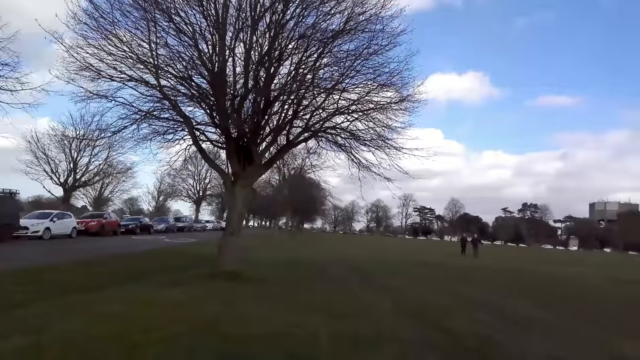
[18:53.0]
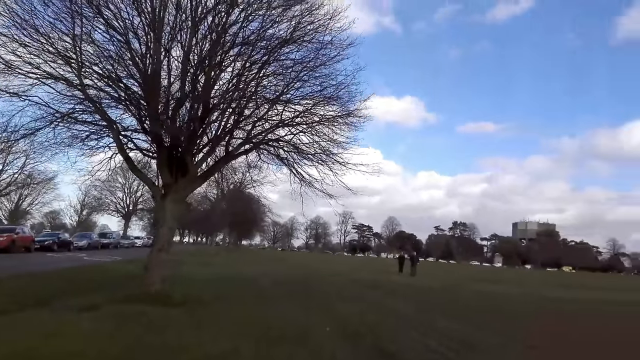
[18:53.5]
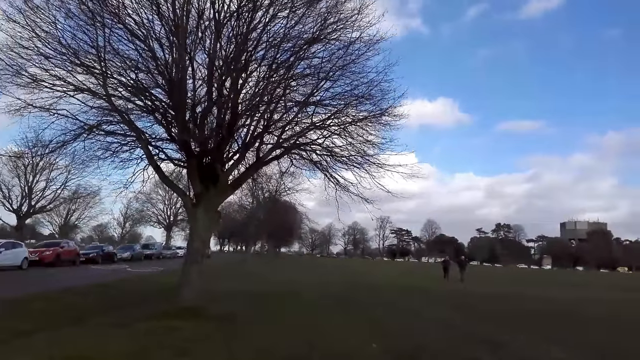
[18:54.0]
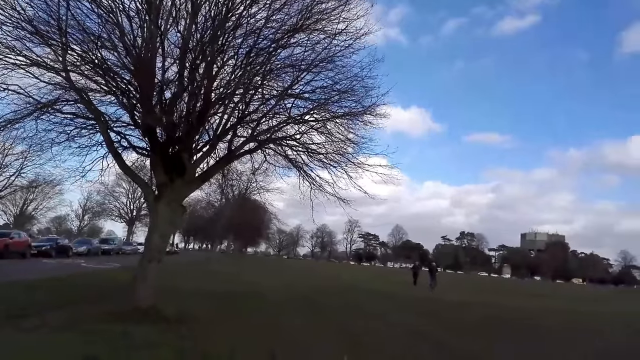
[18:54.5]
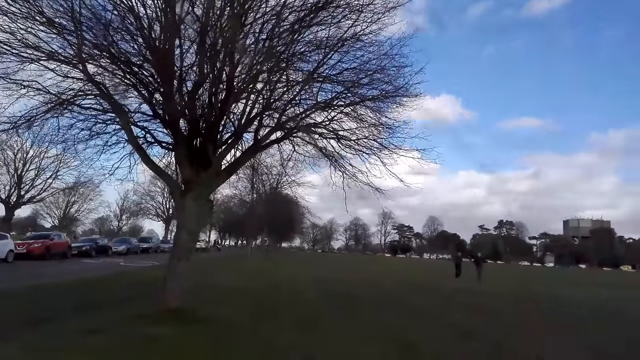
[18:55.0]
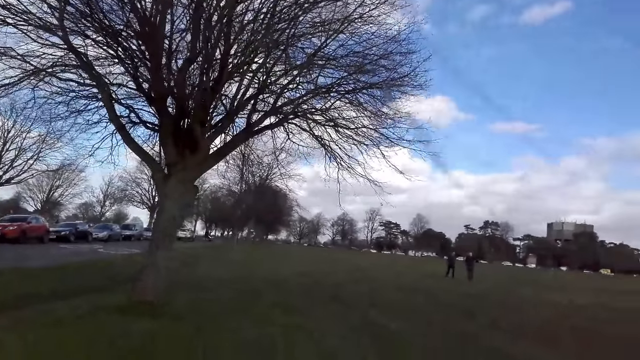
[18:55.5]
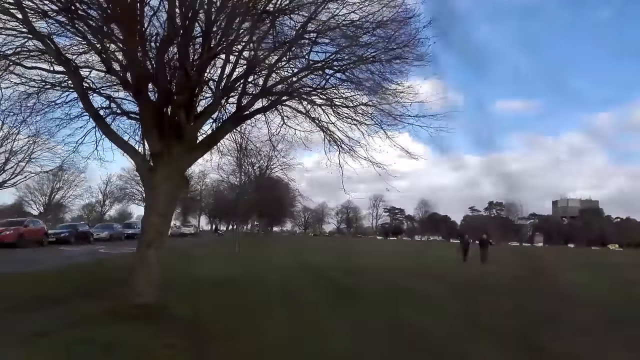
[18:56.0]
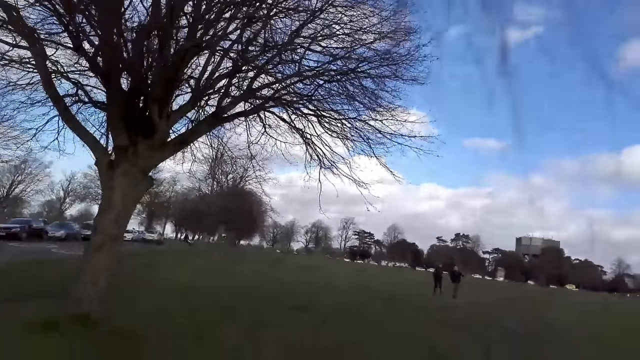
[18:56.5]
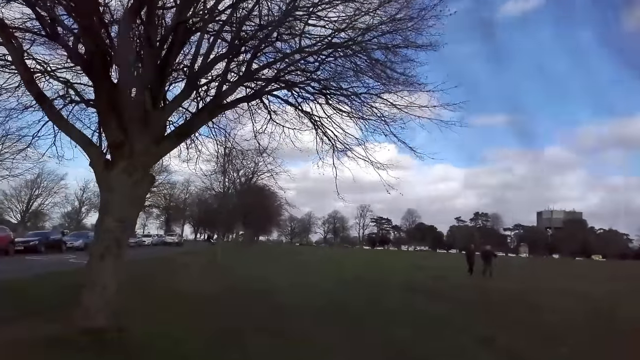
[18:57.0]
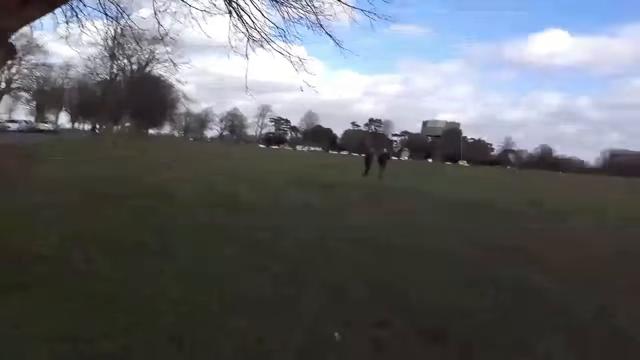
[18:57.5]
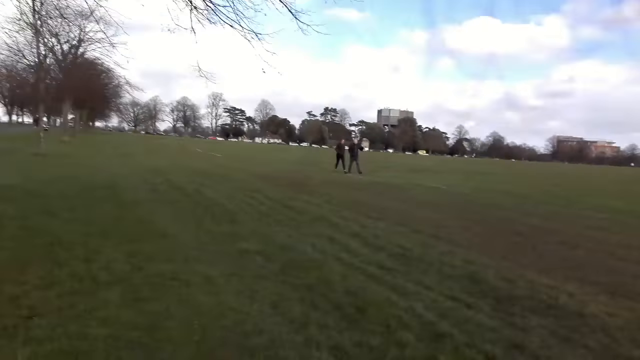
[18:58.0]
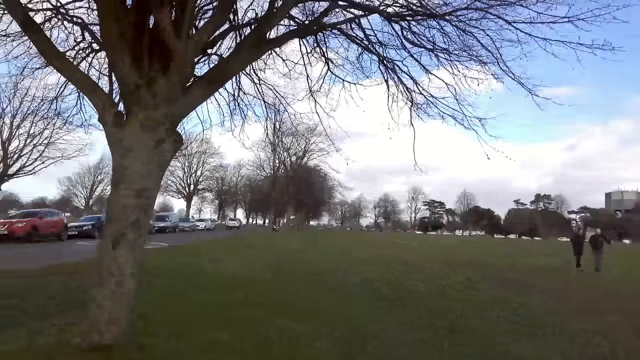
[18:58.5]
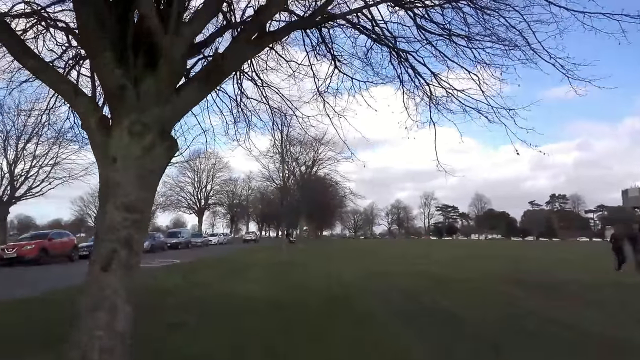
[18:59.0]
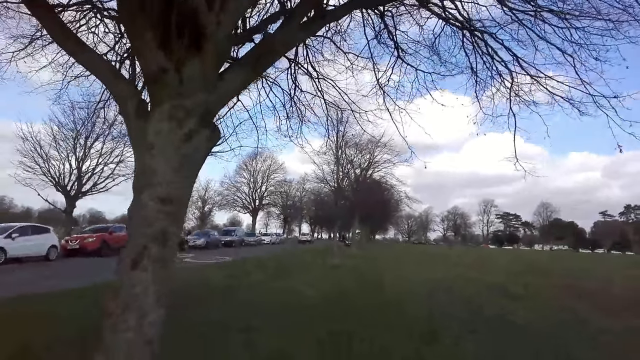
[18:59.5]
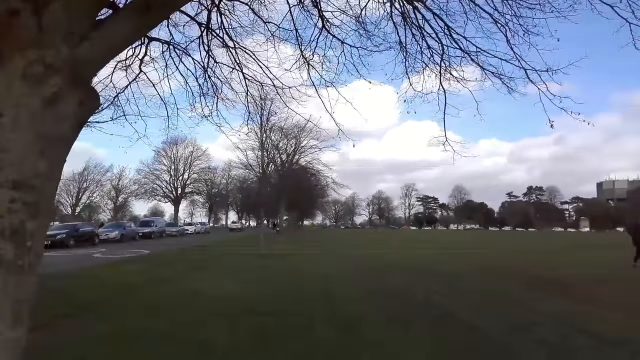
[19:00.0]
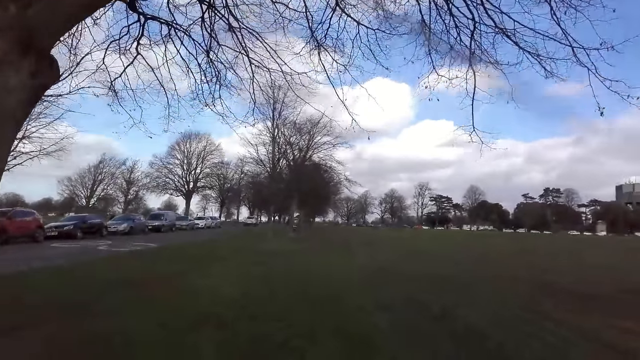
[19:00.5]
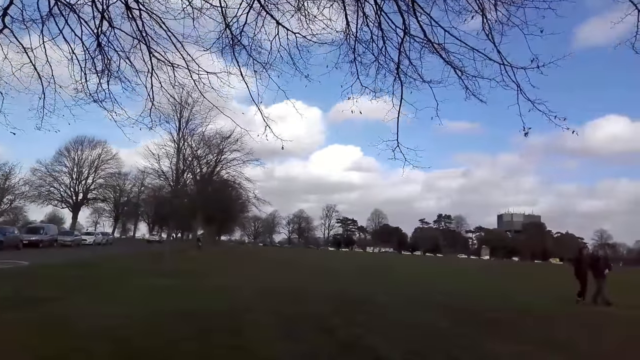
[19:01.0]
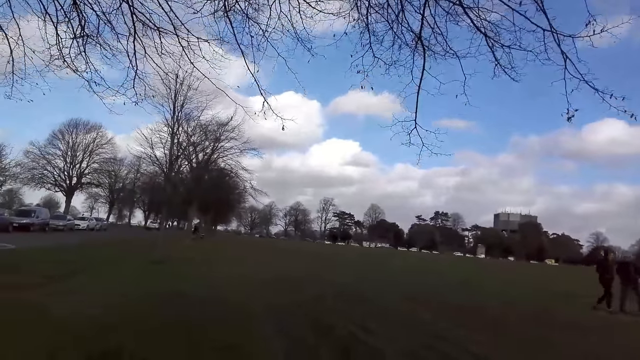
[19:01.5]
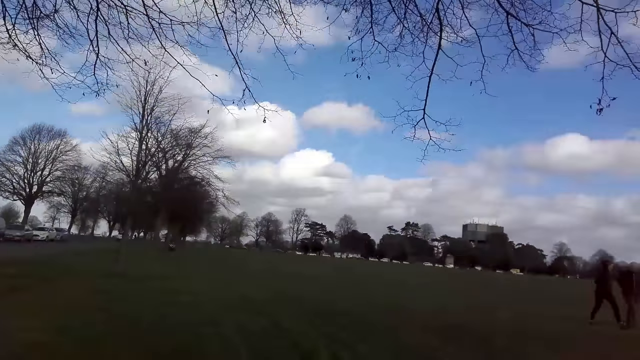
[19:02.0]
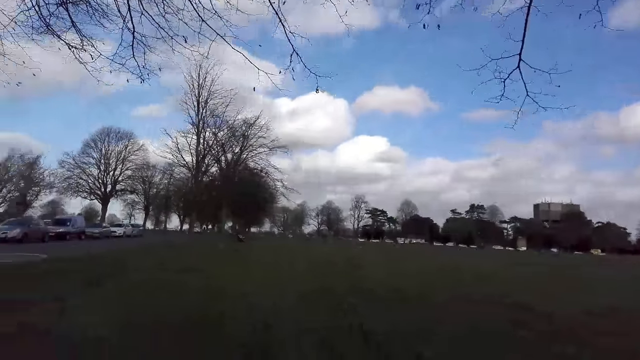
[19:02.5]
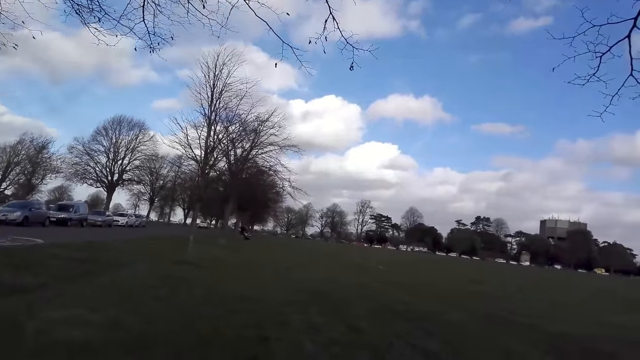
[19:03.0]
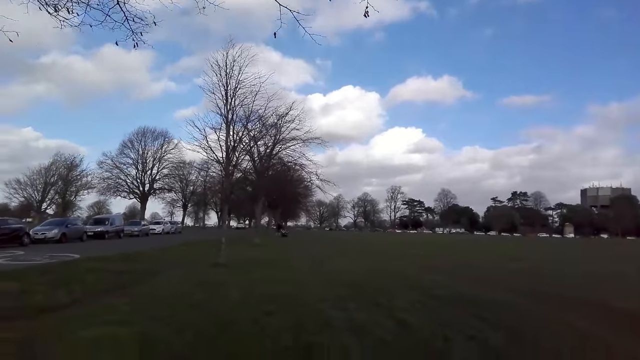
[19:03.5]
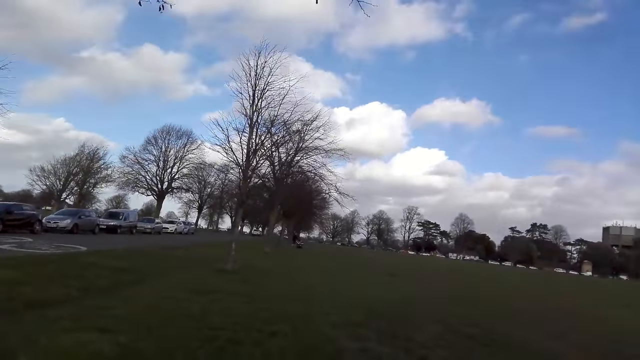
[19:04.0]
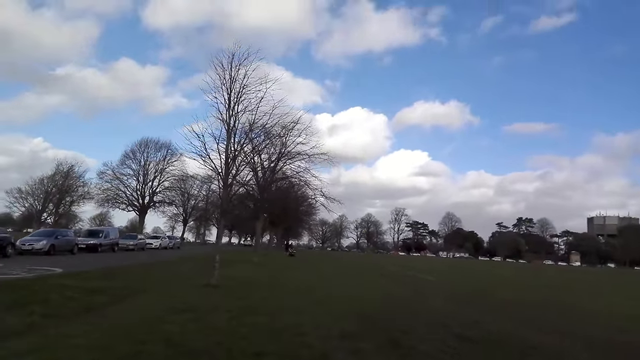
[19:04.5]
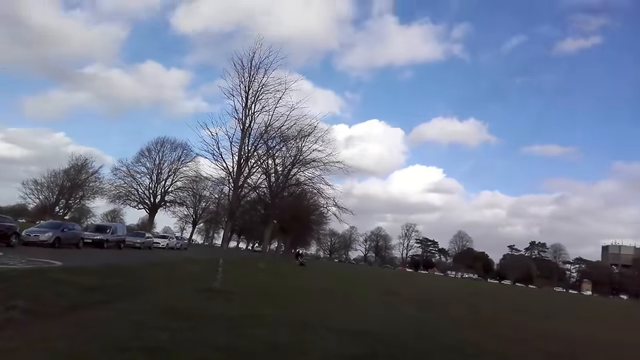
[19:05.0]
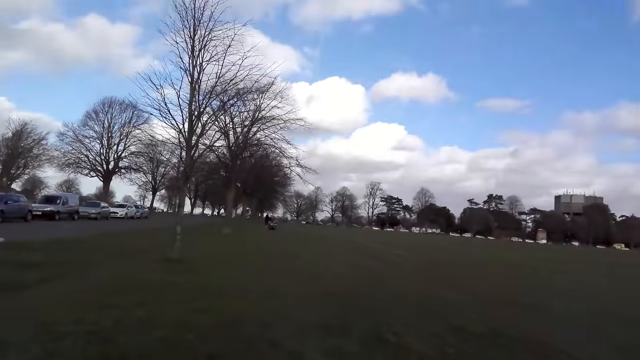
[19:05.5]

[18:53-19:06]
The camera wearer walks past a woman and a man.

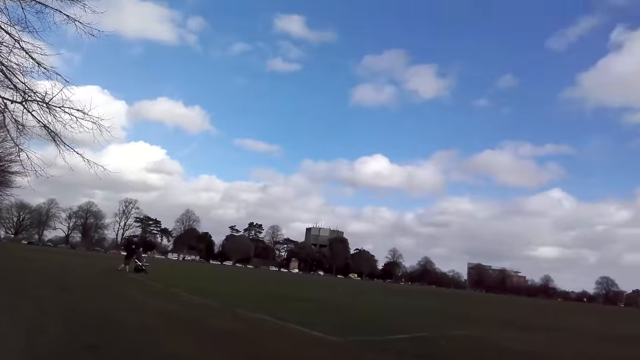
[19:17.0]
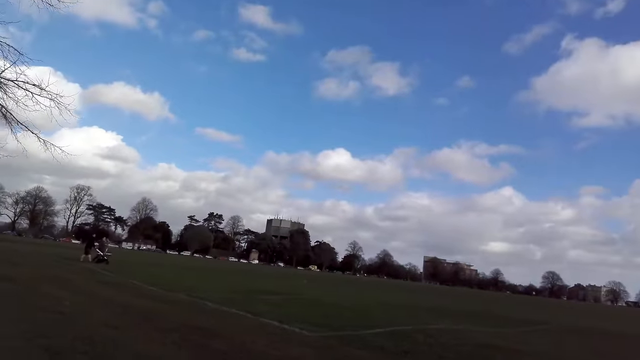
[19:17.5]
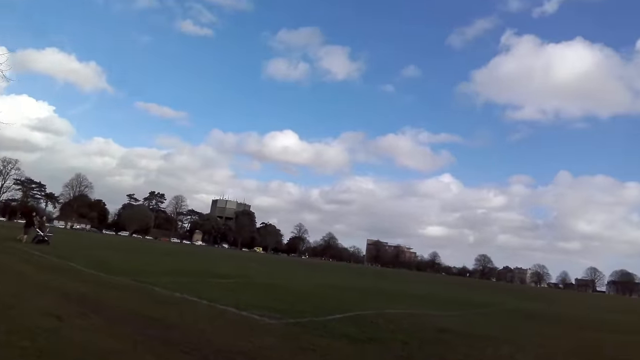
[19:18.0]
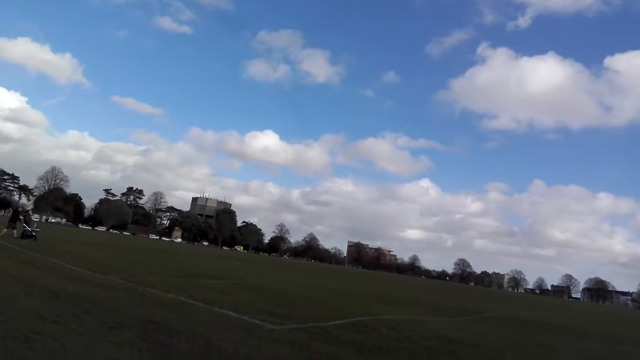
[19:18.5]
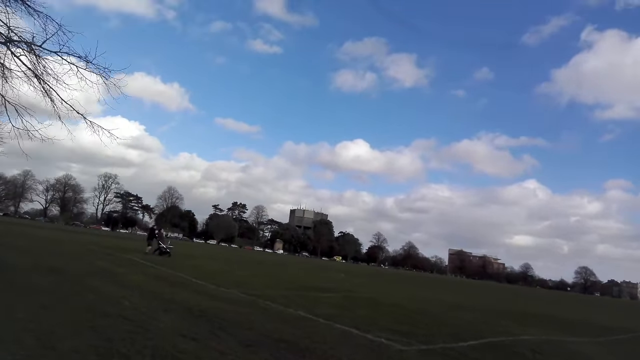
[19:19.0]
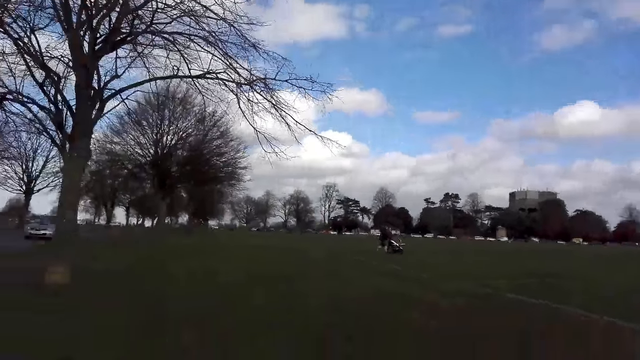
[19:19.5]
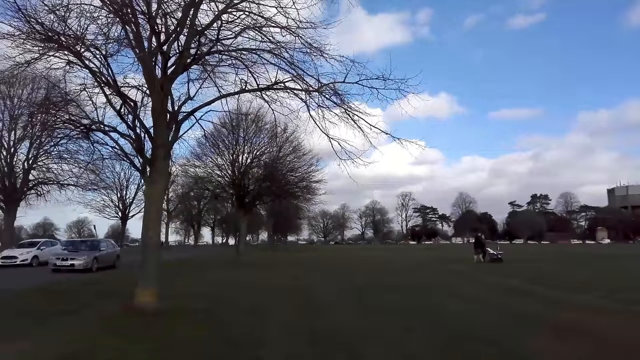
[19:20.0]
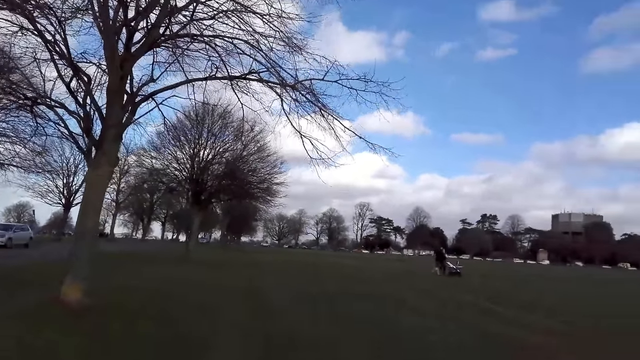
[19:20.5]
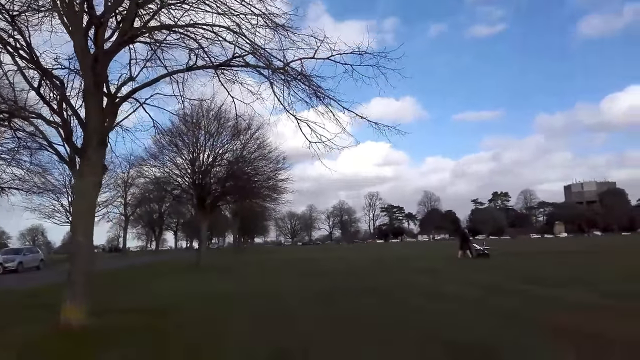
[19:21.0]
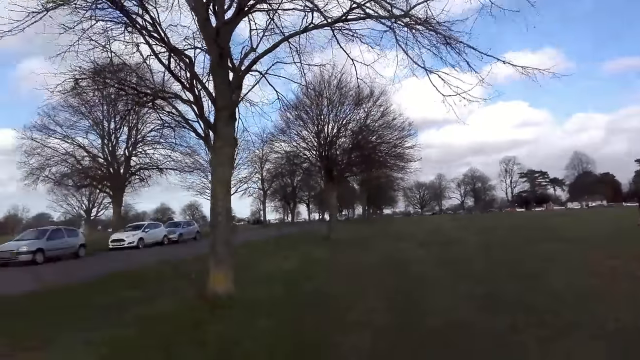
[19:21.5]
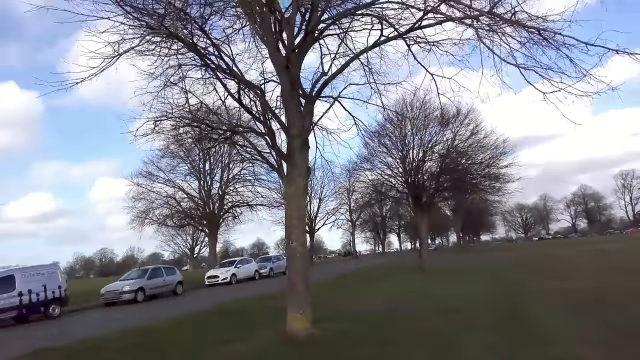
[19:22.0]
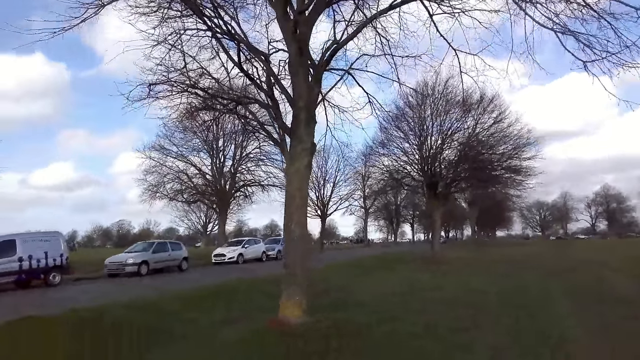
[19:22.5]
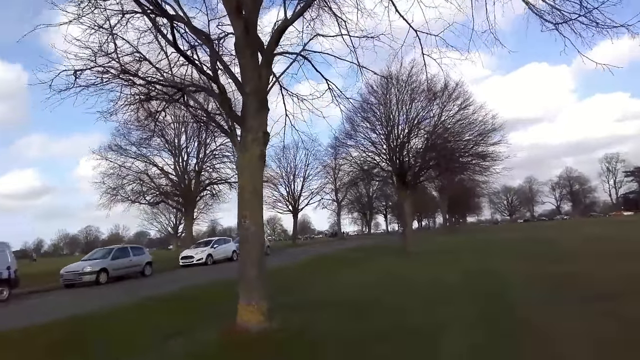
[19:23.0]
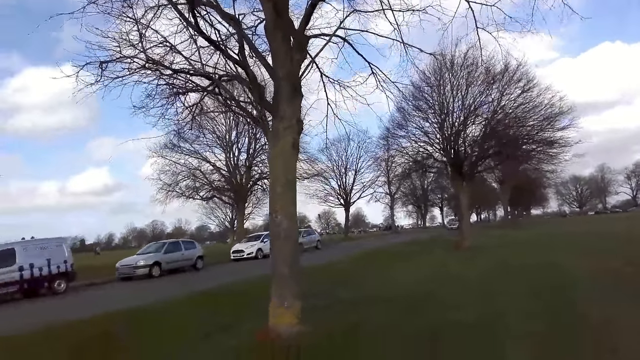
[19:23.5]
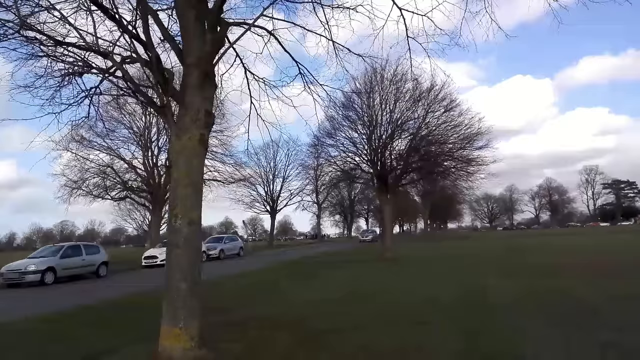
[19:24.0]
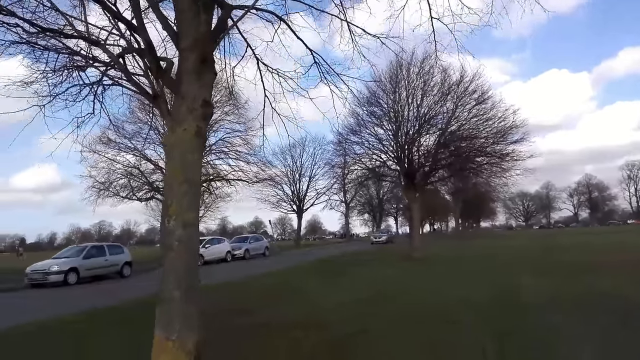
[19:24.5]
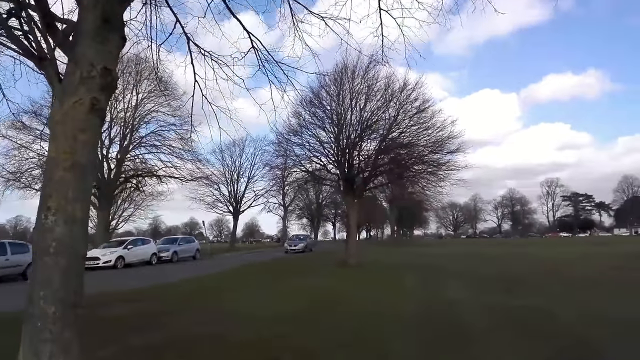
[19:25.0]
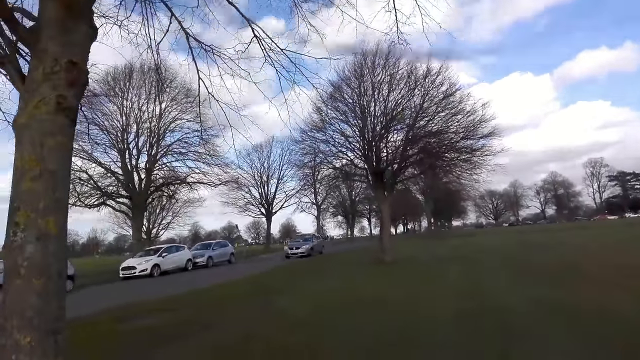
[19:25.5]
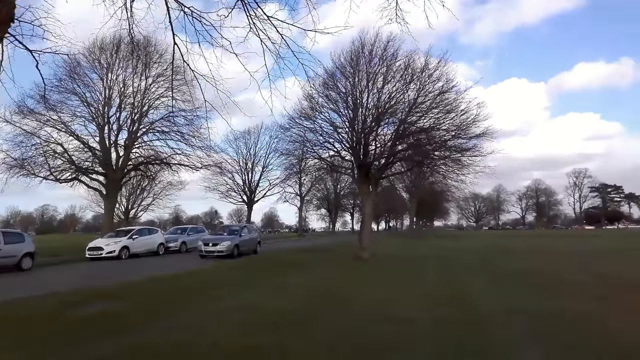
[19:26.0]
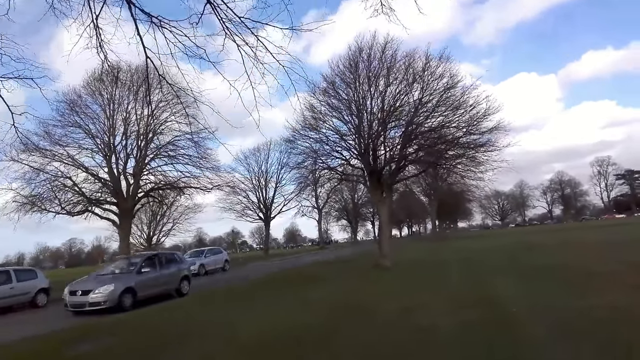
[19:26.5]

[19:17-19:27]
A silver car drives past the camera wearer.
